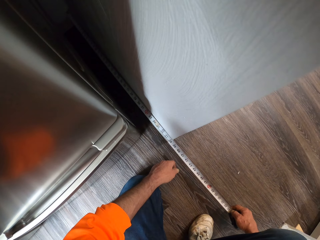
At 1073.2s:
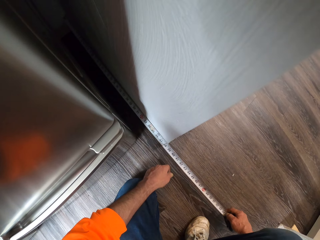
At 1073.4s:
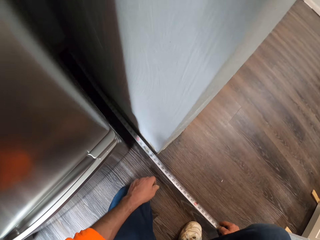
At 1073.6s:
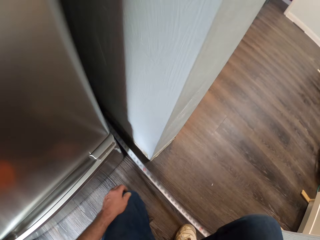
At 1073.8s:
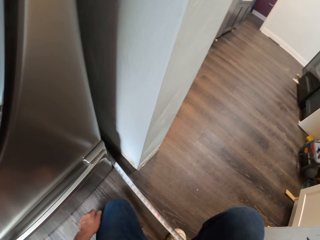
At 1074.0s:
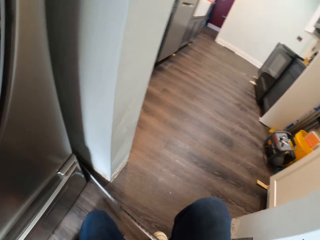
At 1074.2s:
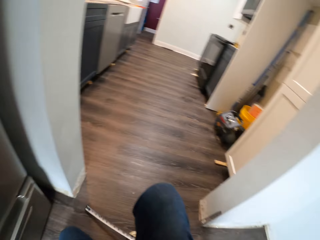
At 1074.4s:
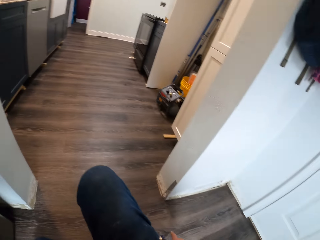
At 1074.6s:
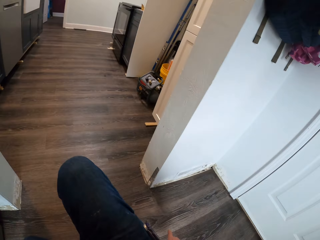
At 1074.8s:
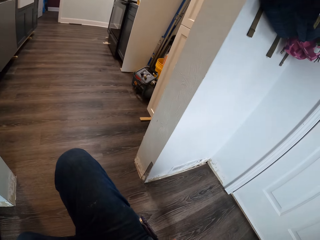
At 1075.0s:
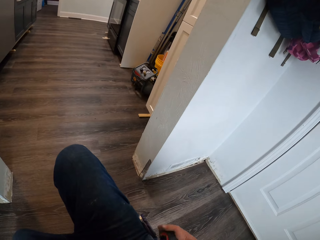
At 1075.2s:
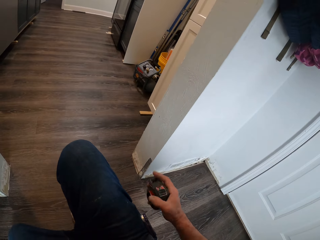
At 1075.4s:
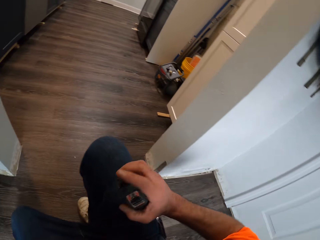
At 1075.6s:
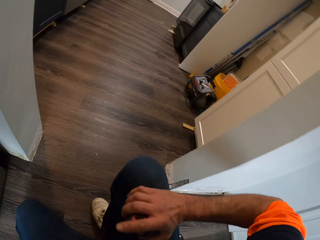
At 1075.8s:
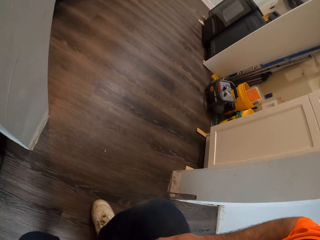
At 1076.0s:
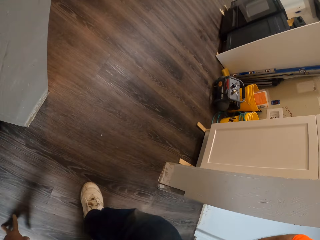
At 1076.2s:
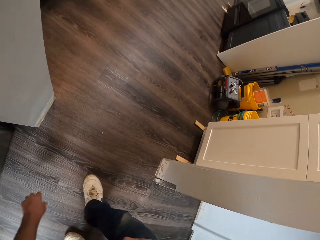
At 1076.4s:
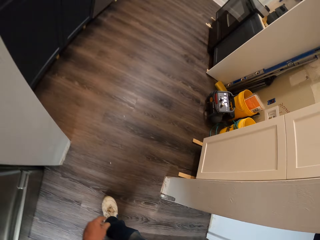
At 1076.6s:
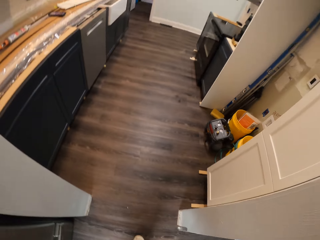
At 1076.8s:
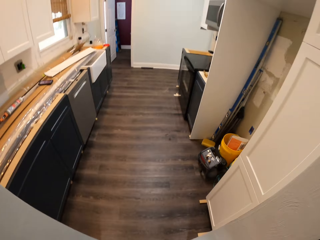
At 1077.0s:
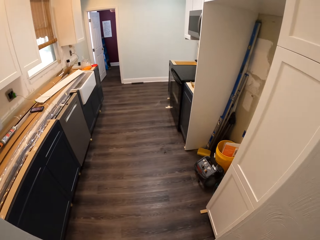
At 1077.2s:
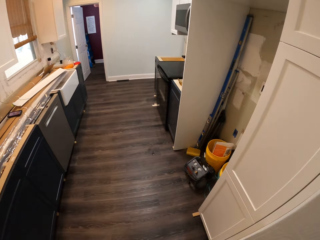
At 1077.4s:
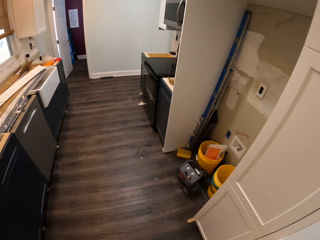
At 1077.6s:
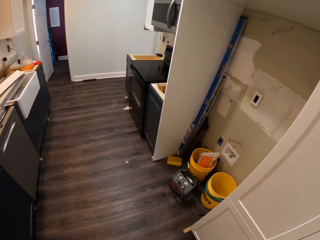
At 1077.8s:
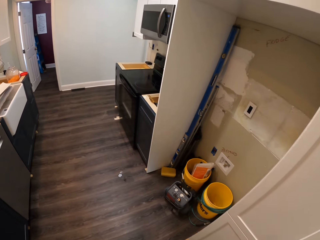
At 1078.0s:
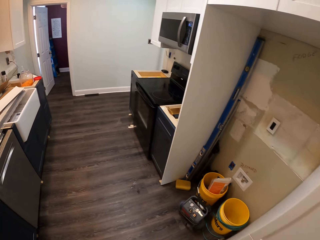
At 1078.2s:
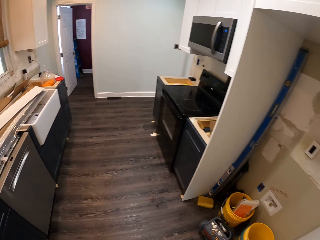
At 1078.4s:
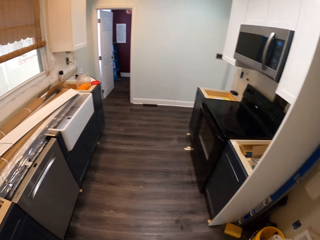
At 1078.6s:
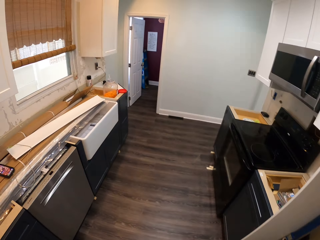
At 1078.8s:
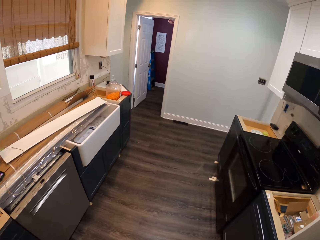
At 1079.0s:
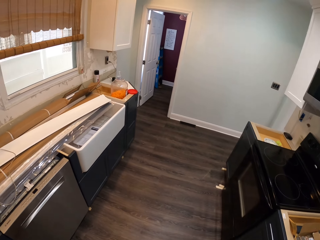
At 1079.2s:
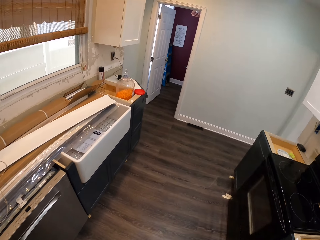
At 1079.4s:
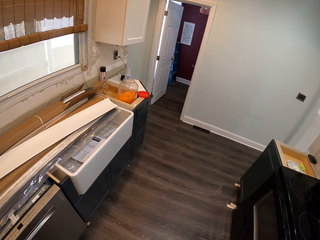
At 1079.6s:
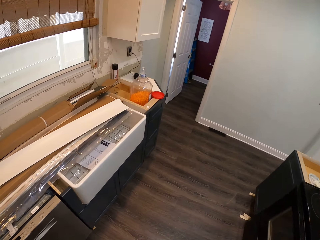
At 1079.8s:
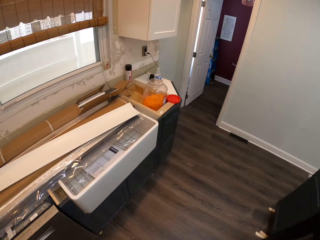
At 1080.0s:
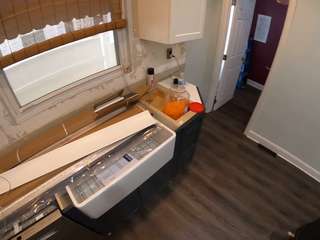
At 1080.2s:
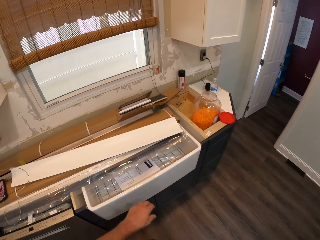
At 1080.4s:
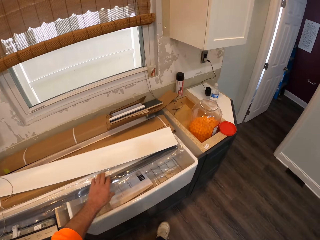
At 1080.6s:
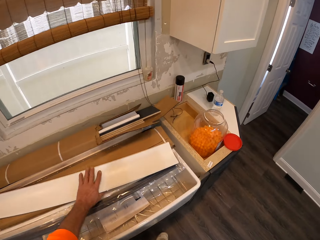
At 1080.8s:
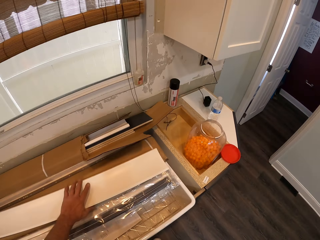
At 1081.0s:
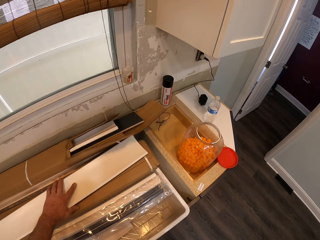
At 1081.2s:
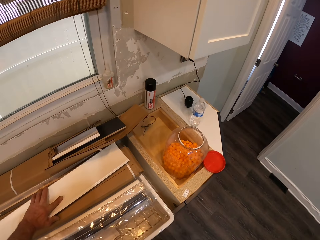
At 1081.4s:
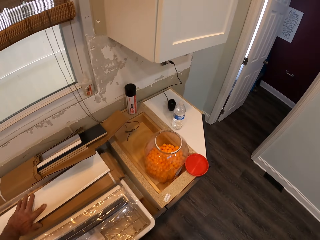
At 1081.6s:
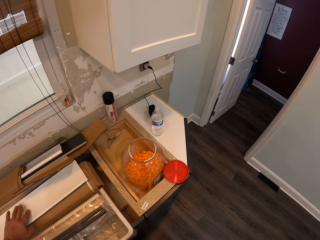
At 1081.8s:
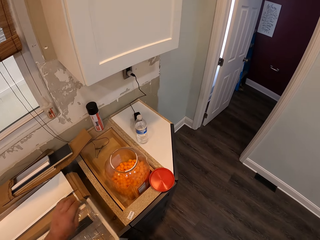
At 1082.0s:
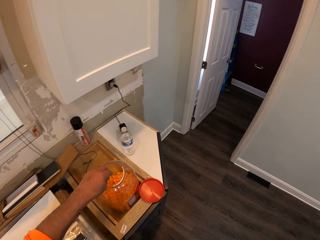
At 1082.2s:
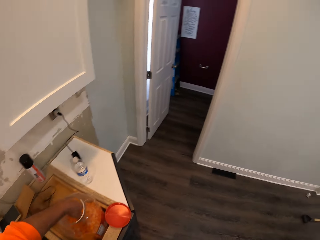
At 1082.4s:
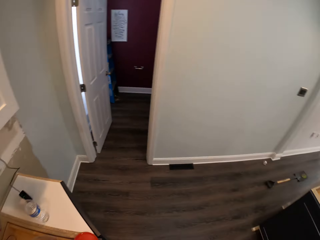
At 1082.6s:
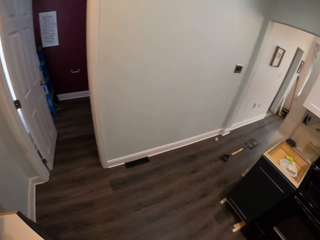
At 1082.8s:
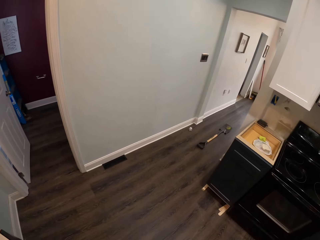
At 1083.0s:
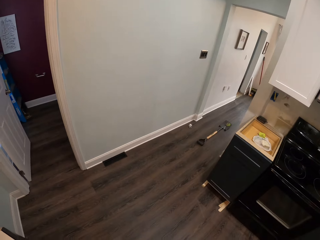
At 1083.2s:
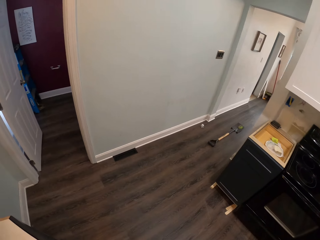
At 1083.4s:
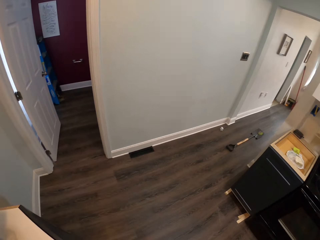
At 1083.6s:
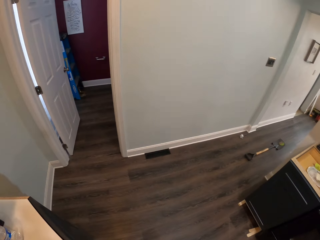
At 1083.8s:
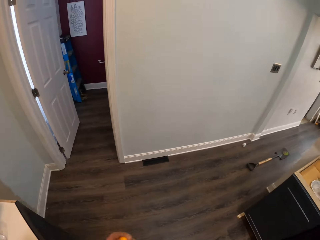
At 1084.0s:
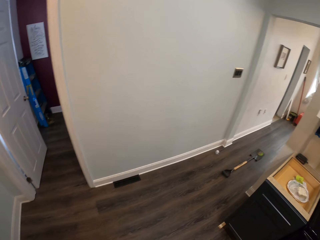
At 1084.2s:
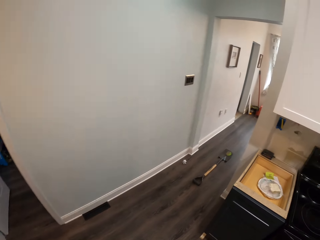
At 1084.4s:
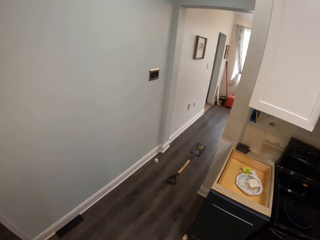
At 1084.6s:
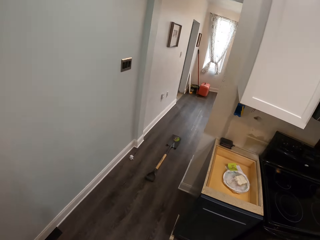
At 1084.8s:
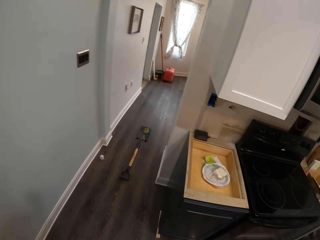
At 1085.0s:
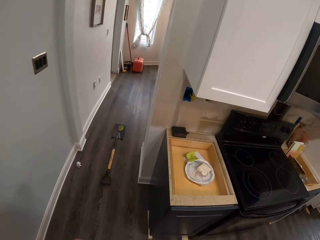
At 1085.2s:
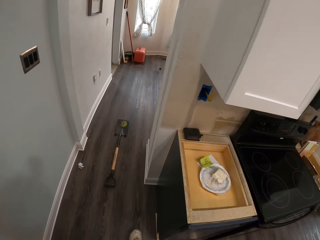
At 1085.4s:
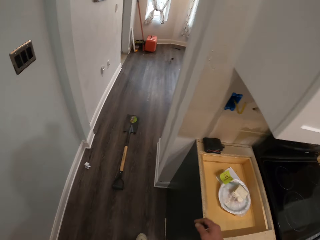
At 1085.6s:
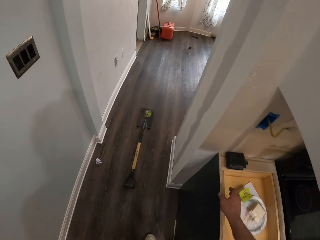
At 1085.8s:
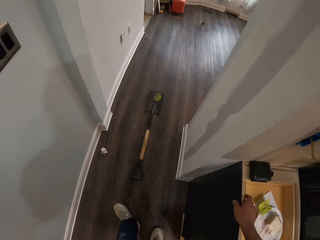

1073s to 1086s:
The camera wearer retracts the tape. He walks around a kitchen. He adjusts a sheet of wood on a countertop with his left hand. He holds something. He takes cheeseballs from a bottle with his left hand. He turns around the kitchen. He walks around the kitchen.

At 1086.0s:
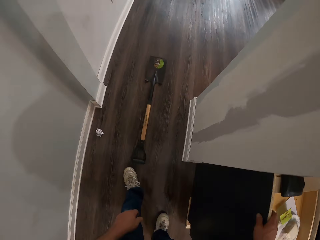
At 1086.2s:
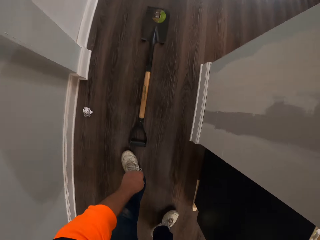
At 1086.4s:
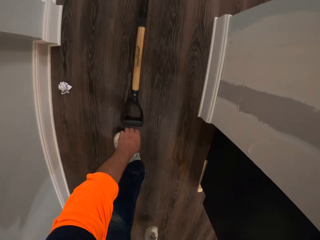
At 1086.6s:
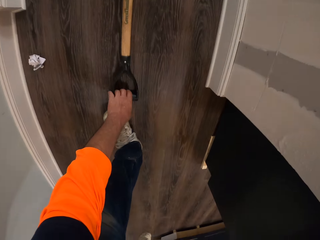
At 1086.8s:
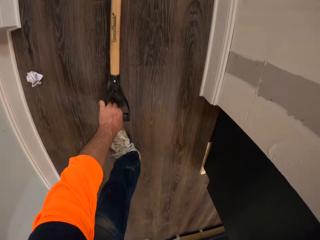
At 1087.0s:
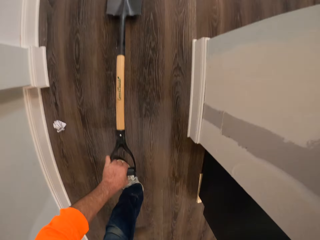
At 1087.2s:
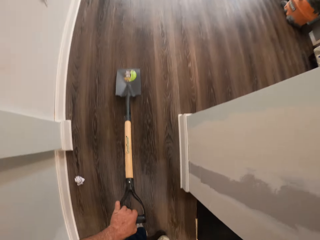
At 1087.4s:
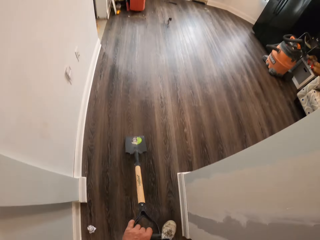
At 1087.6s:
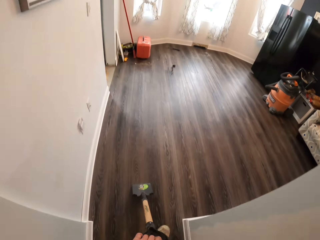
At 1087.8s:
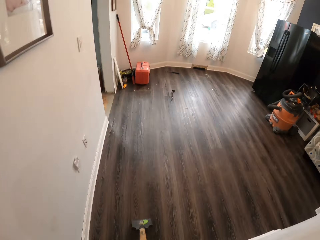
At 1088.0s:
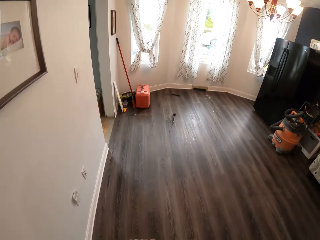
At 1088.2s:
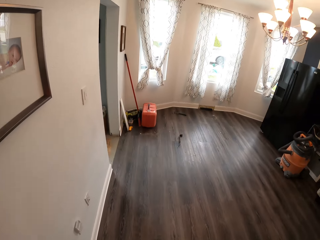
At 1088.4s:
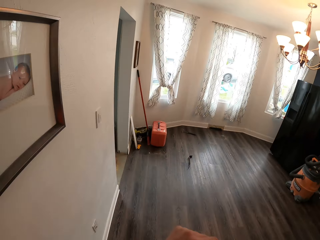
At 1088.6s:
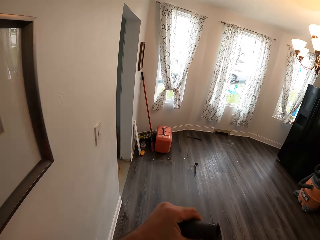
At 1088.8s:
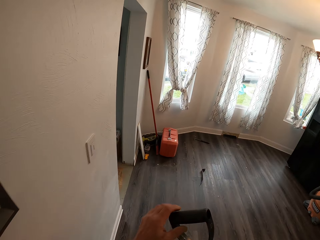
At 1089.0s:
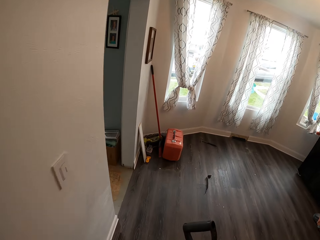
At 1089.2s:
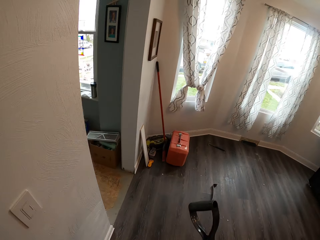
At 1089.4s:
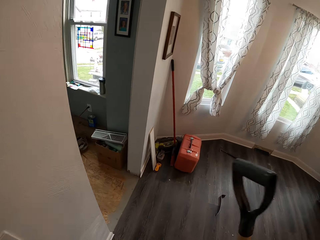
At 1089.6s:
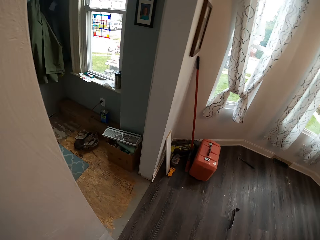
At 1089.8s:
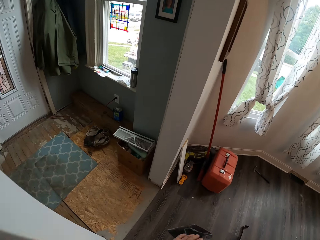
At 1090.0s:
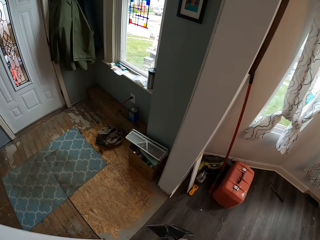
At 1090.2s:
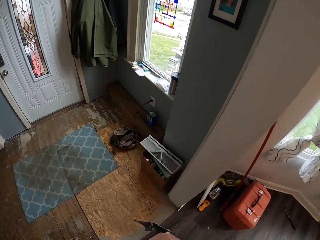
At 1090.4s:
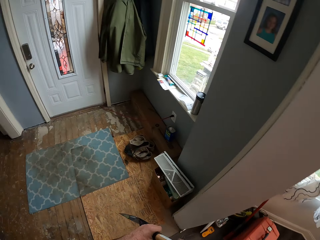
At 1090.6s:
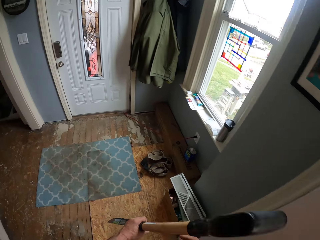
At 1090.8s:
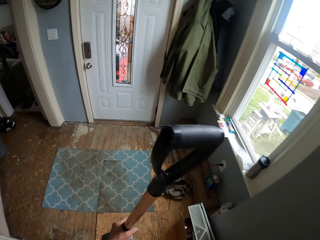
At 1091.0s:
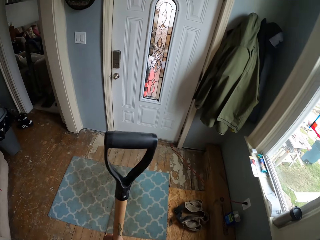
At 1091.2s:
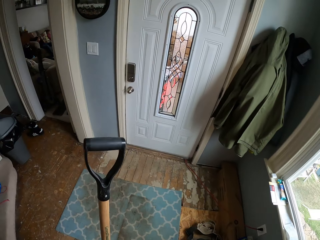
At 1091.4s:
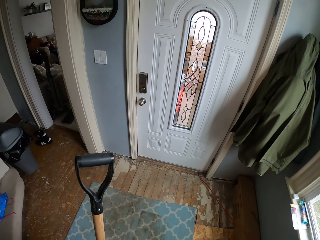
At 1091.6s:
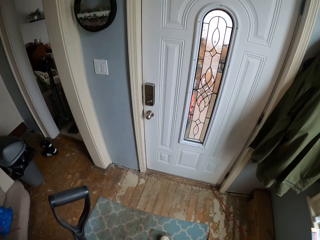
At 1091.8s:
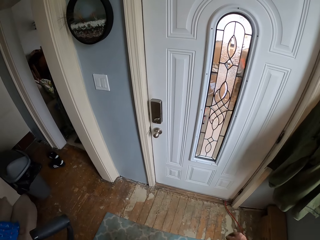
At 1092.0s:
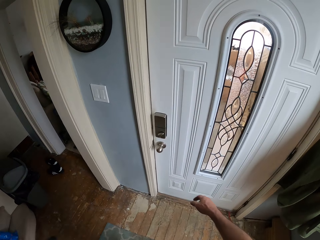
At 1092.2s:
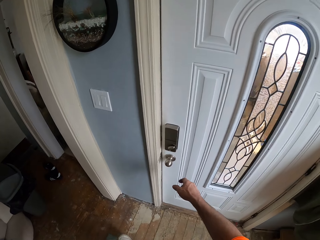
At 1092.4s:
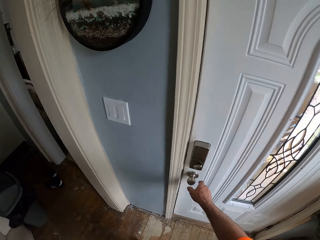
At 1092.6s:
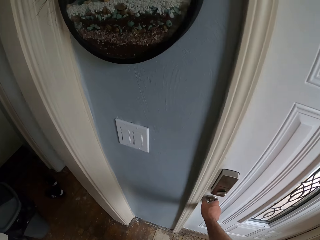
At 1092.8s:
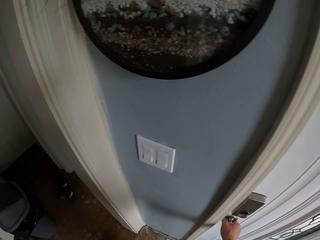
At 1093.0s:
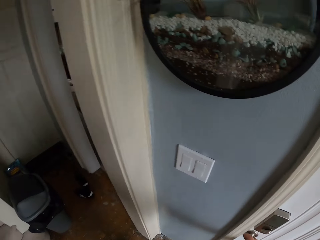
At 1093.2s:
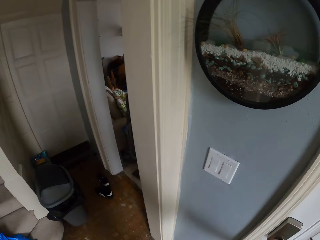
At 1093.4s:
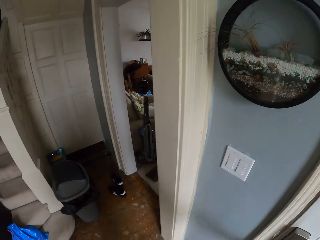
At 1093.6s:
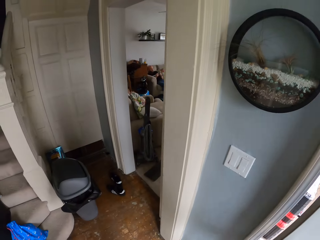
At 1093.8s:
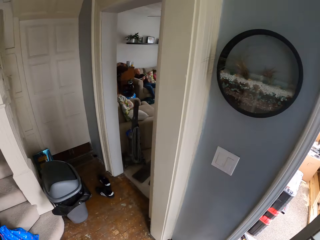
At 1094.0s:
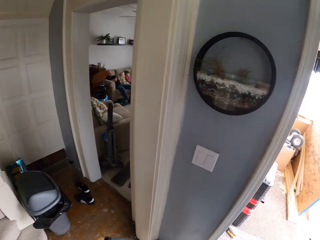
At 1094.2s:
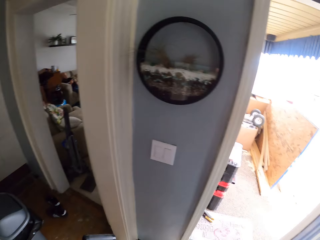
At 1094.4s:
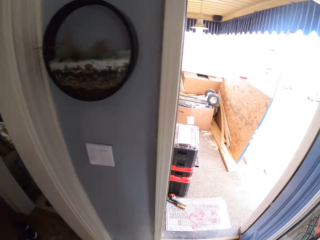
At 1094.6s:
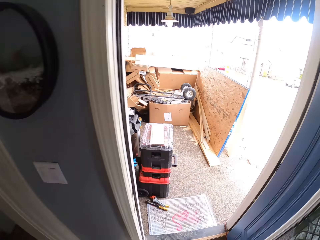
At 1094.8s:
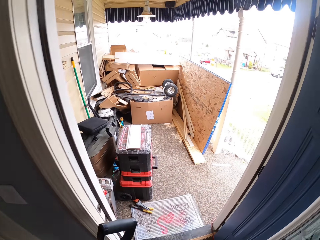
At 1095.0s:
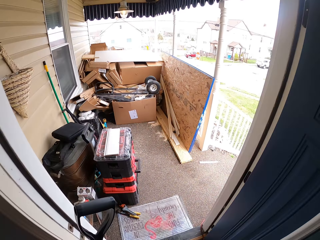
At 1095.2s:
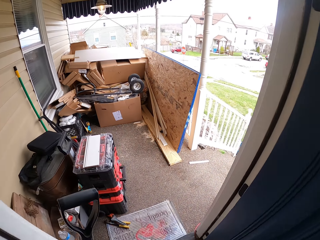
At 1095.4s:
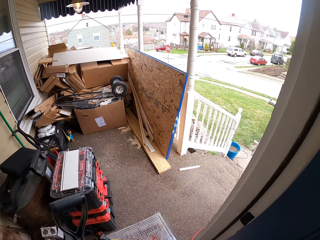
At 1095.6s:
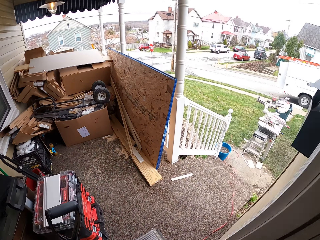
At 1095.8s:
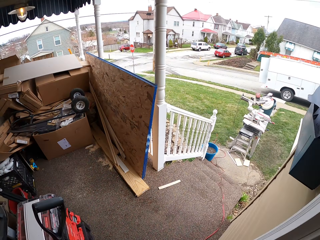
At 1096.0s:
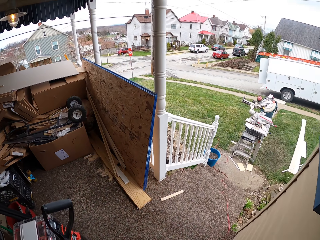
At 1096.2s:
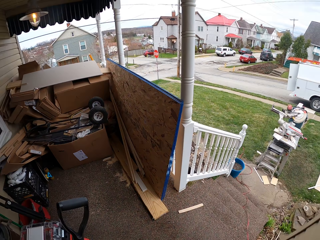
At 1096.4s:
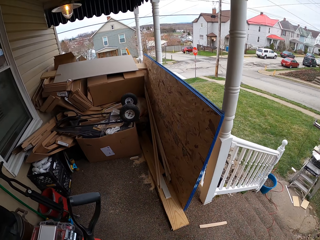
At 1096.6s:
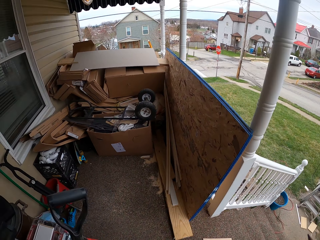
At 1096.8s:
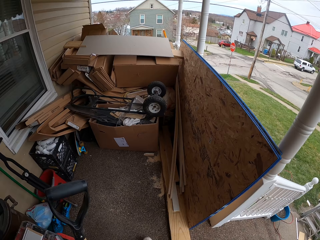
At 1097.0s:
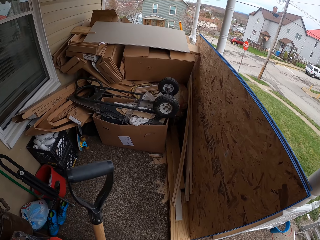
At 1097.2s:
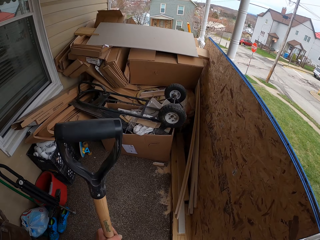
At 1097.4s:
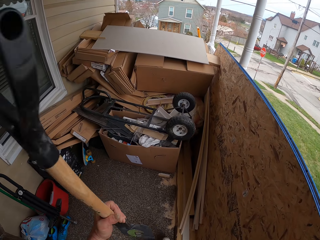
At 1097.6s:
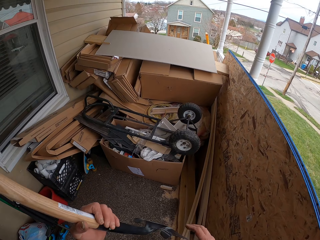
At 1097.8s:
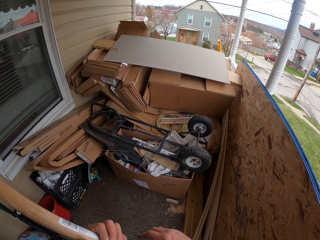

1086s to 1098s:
The camera wearer picks up a shovel from the floor with his left hand. He walks towards a door. He opens the door with his right hand. He walks out.
